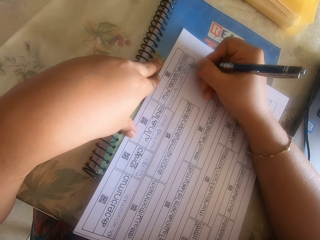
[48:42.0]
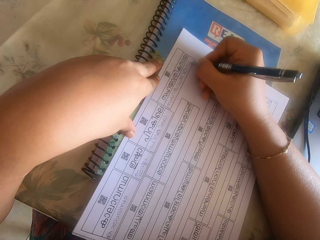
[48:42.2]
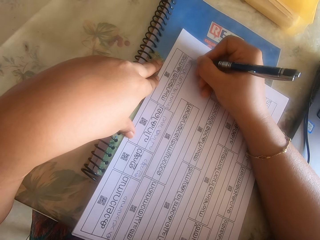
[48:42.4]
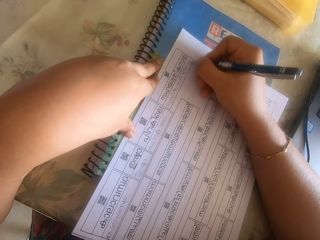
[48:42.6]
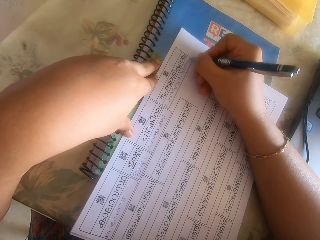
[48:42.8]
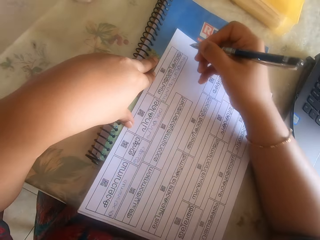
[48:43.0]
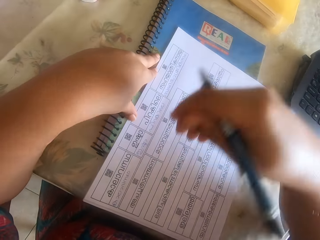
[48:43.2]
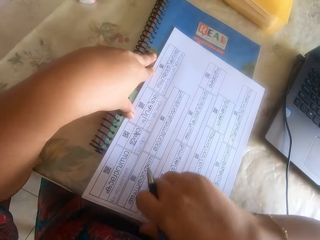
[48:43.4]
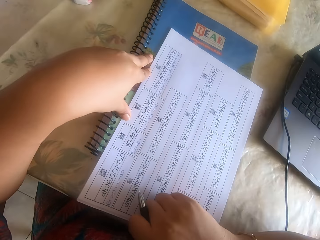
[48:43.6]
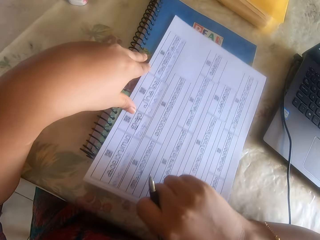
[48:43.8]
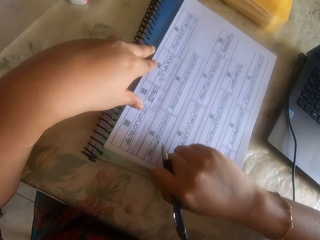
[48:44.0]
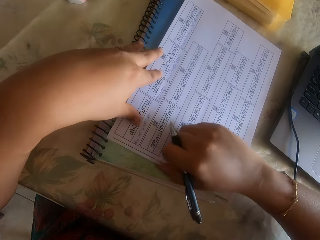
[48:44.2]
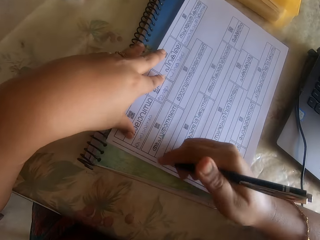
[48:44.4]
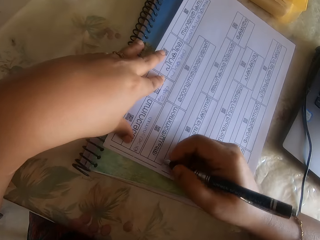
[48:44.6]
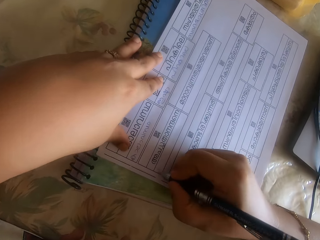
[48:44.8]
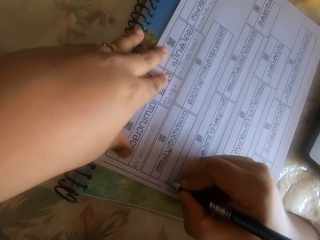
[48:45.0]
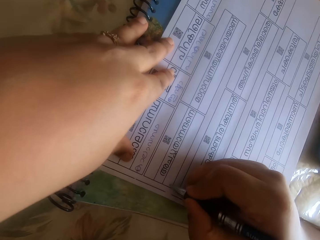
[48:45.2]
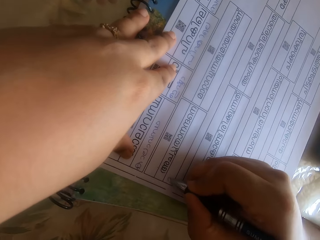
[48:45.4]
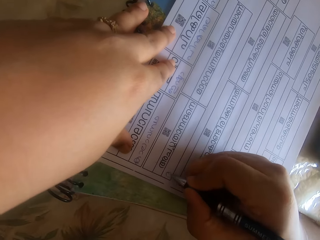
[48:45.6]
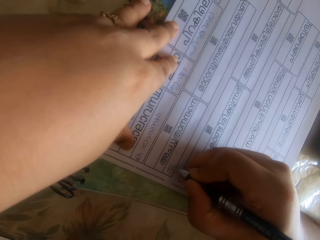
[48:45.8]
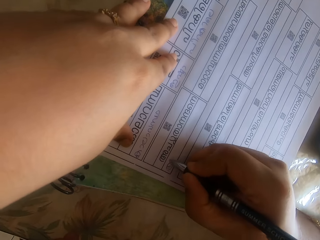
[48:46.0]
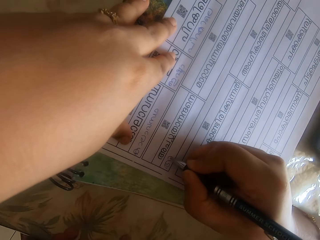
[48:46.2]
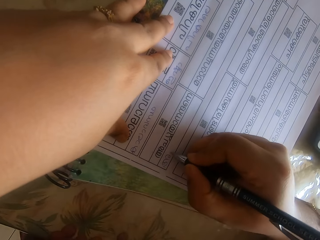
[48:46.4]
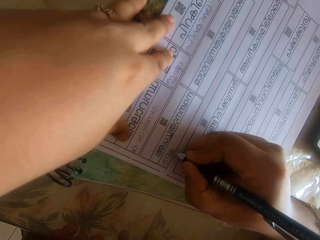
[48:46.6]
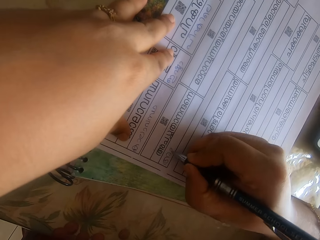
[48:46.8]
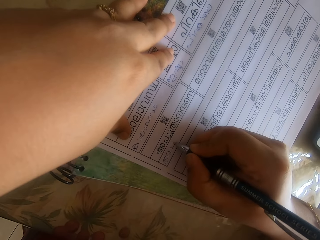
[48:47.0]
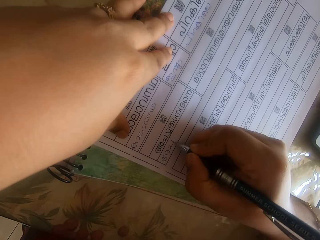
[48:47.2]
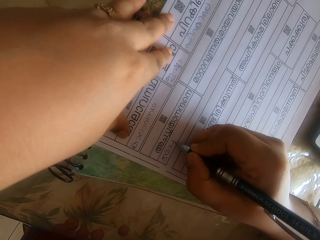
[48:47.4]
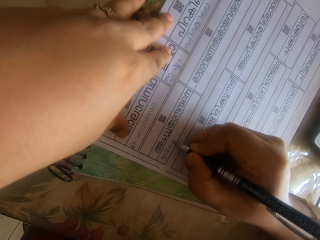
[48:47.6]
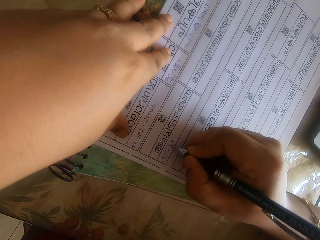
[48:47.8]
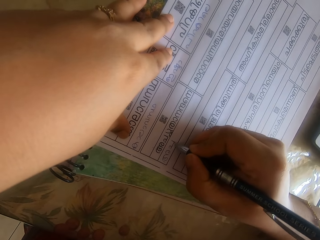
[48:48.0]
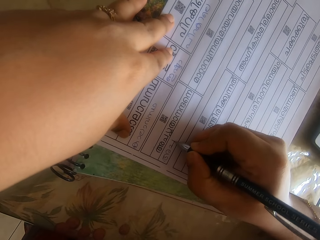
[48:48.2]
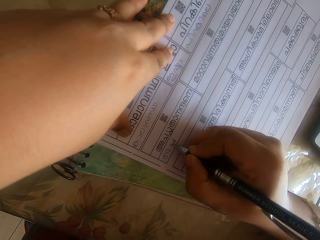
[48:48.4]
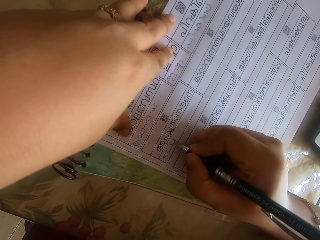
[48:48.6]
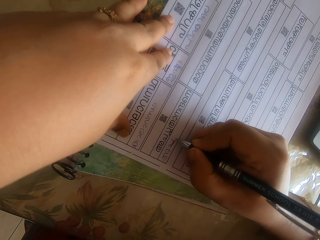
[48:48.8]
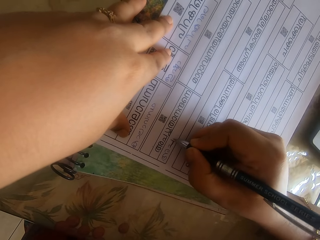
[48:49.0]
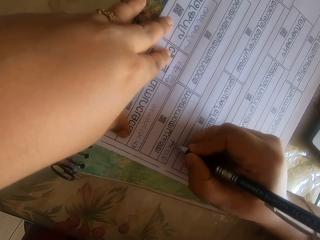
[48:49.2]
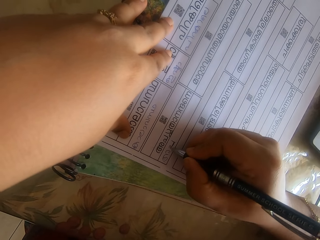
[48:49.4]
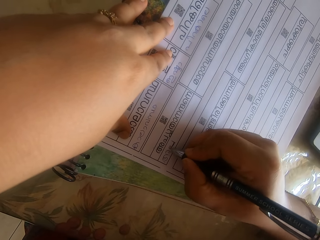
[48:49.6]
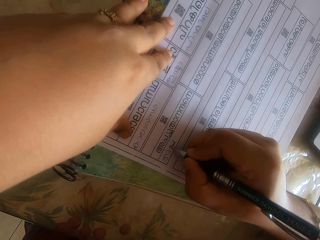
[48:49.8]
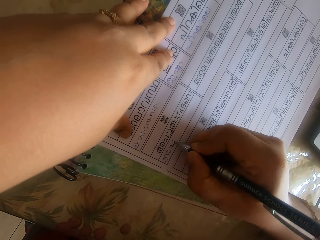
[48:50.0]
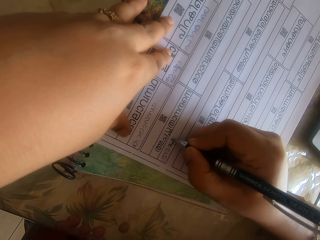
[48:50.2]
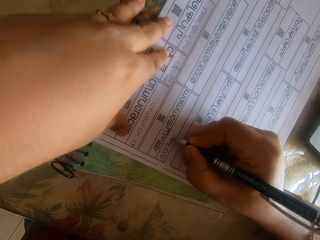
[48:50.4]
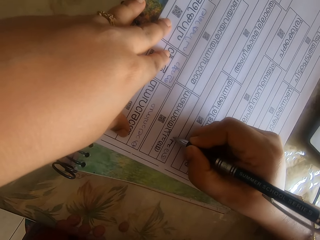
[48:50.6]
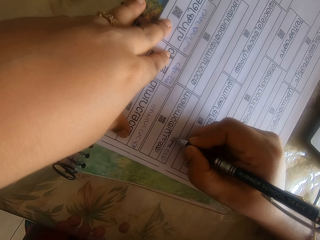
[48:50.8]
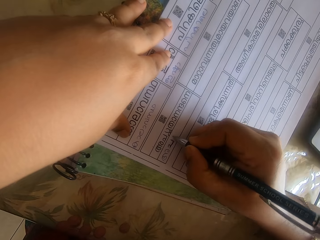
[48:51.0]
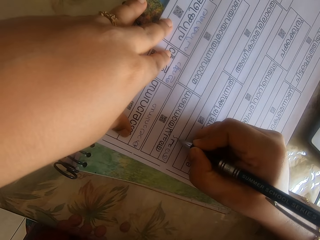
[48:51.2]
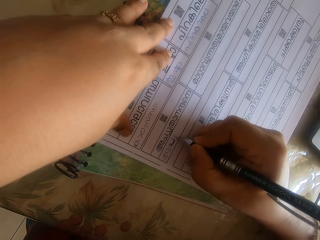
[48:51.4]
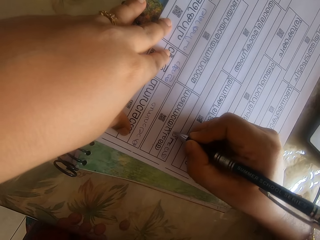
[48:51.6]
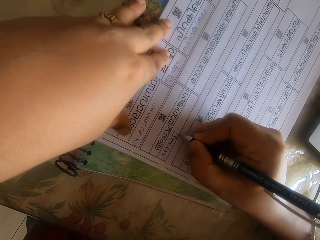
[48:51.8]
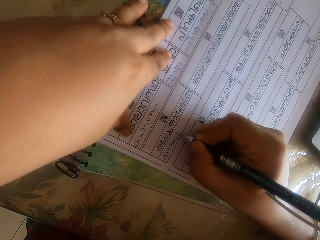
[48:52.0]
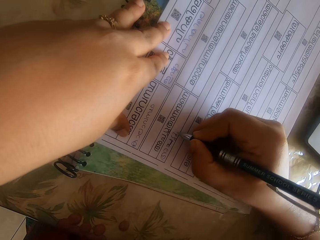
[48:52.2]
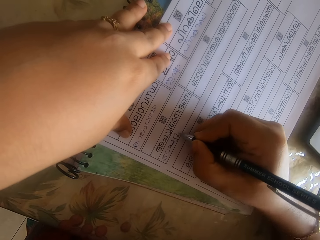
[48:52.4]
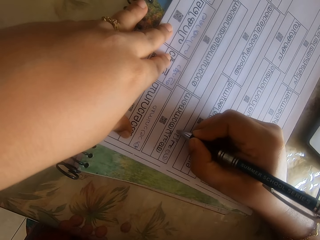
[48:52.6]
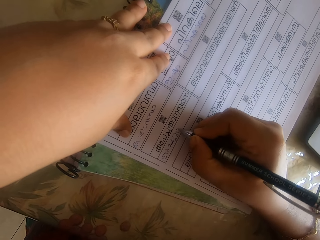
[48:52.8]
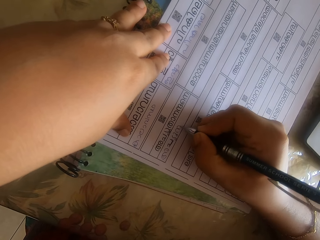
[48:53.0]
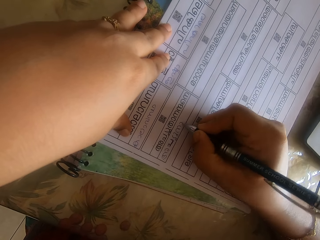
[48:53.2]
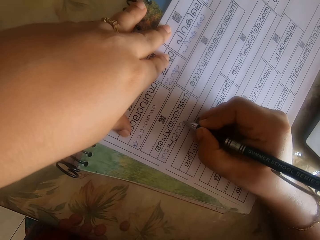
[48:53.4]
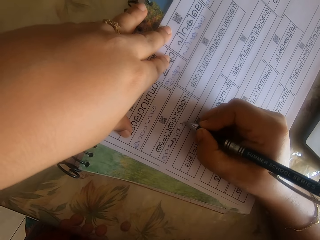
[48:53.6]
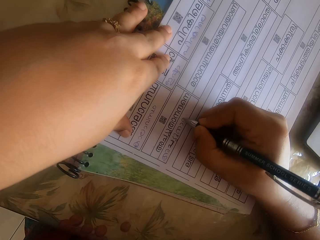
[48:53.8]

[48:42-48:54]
The camera wearer adjusts the papers on the book with her right hand. She writes on the paper on the papers on the book on the table with the pen in her right hand.

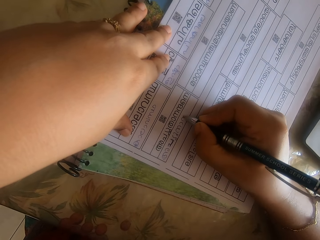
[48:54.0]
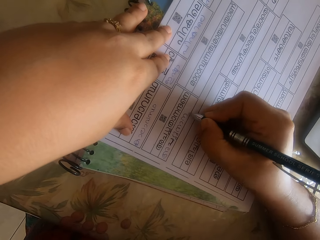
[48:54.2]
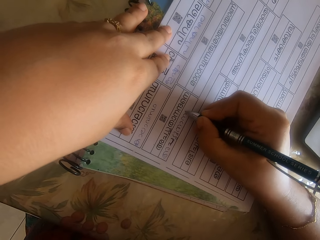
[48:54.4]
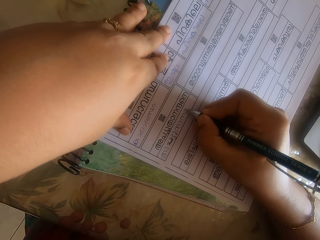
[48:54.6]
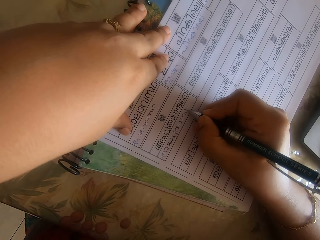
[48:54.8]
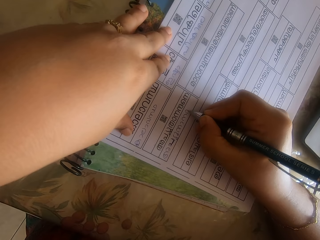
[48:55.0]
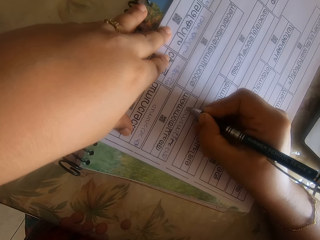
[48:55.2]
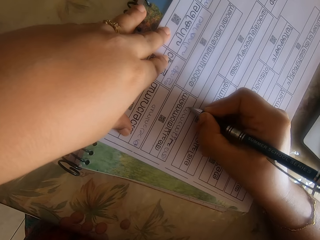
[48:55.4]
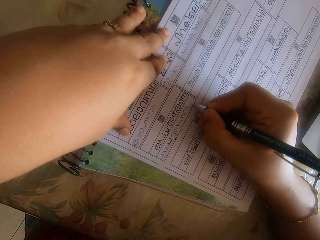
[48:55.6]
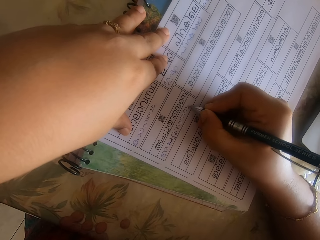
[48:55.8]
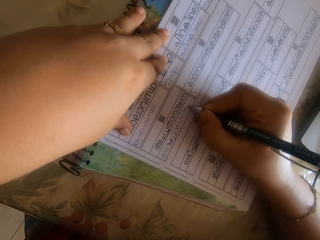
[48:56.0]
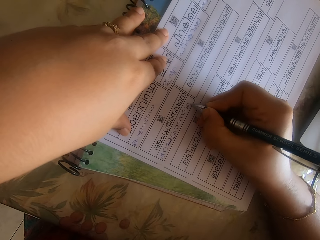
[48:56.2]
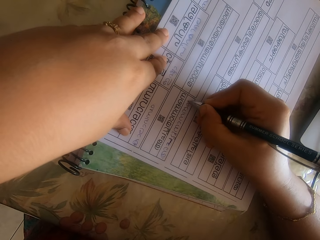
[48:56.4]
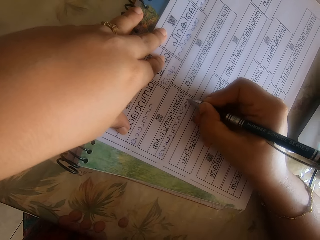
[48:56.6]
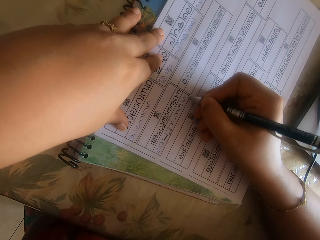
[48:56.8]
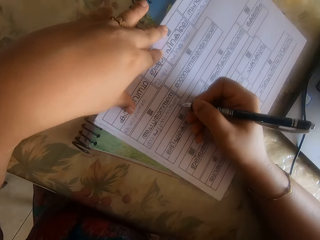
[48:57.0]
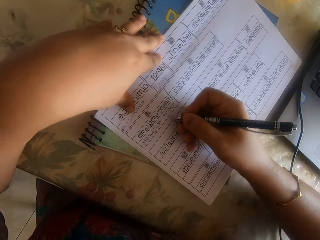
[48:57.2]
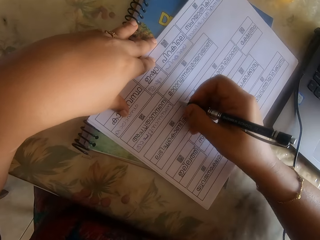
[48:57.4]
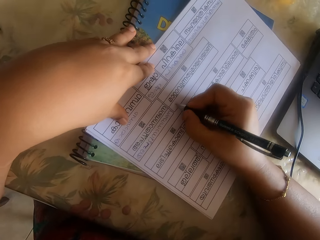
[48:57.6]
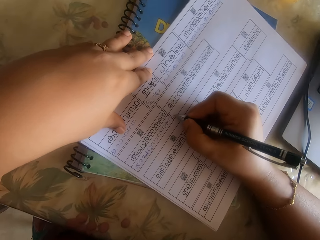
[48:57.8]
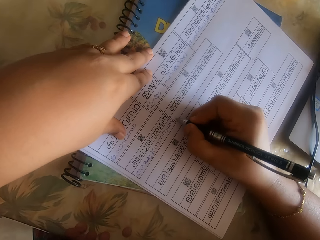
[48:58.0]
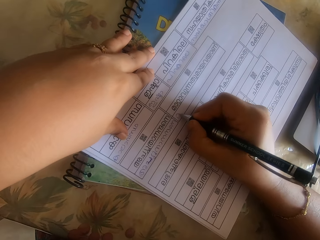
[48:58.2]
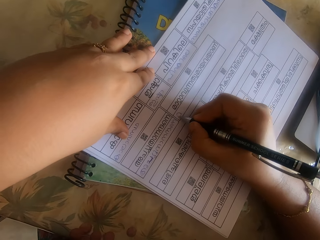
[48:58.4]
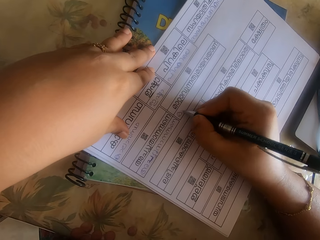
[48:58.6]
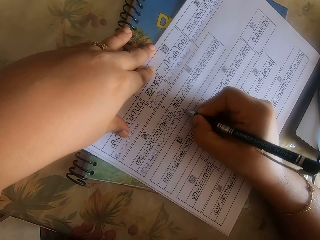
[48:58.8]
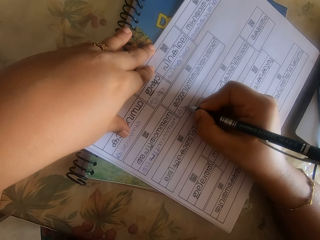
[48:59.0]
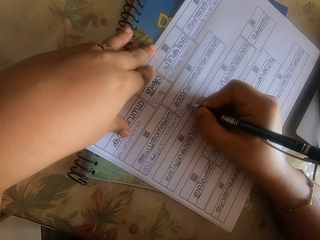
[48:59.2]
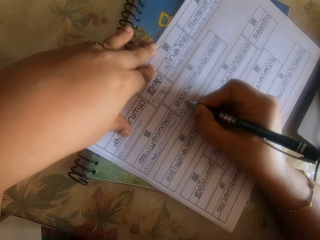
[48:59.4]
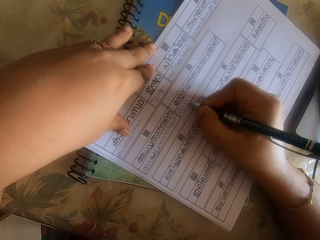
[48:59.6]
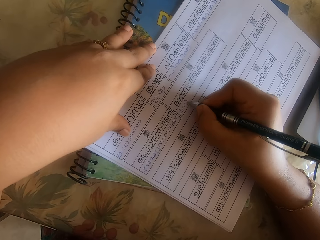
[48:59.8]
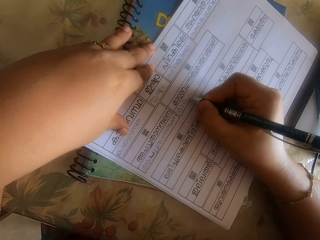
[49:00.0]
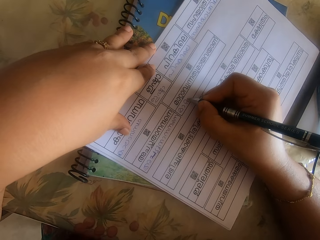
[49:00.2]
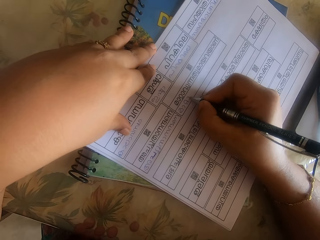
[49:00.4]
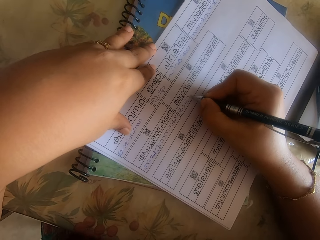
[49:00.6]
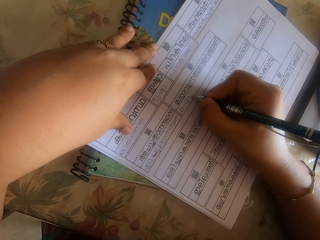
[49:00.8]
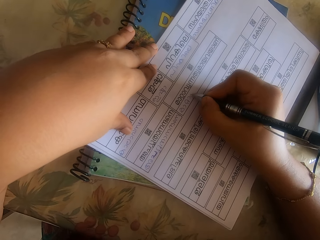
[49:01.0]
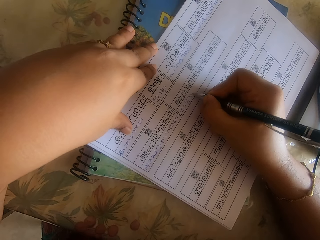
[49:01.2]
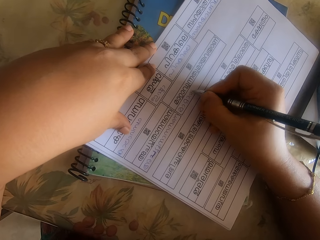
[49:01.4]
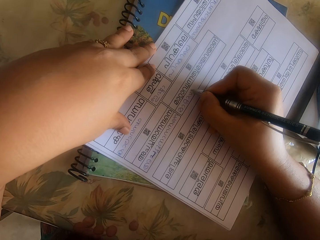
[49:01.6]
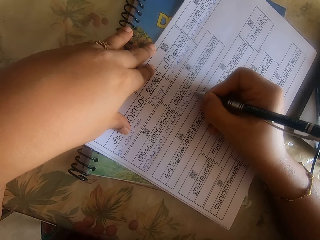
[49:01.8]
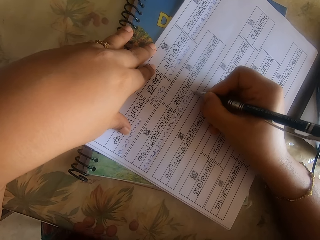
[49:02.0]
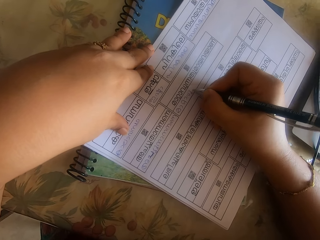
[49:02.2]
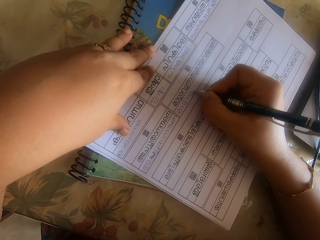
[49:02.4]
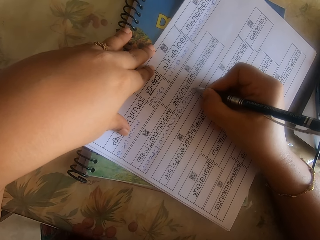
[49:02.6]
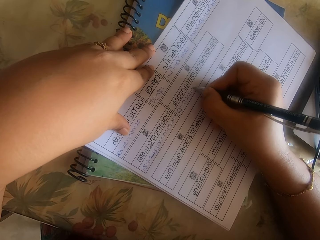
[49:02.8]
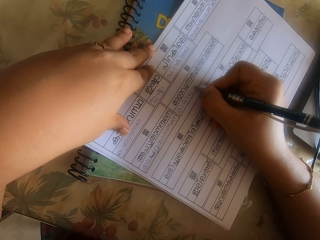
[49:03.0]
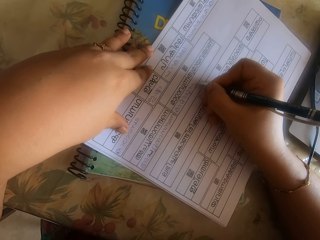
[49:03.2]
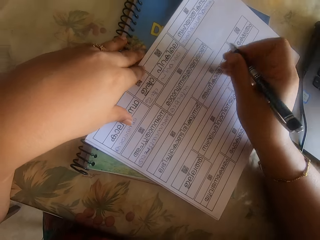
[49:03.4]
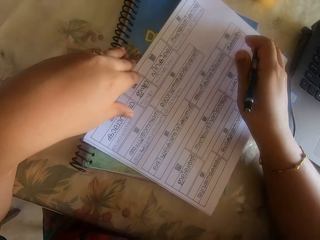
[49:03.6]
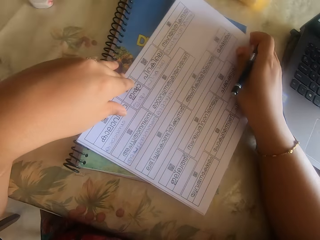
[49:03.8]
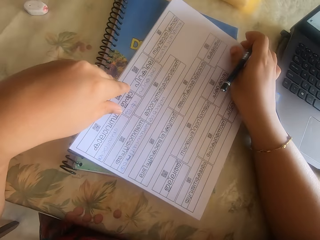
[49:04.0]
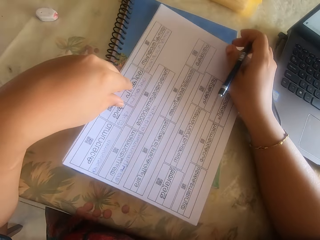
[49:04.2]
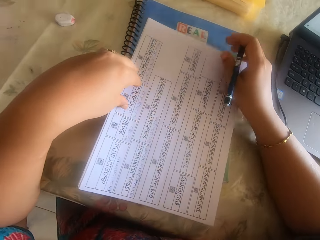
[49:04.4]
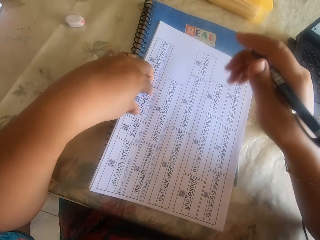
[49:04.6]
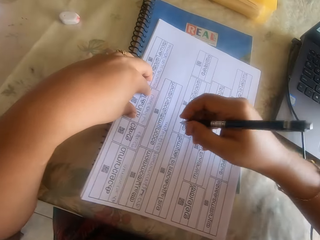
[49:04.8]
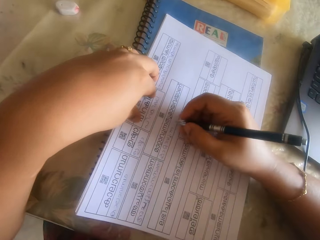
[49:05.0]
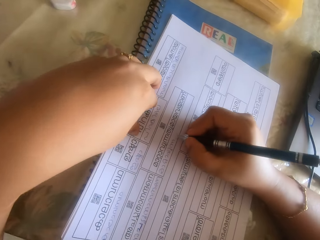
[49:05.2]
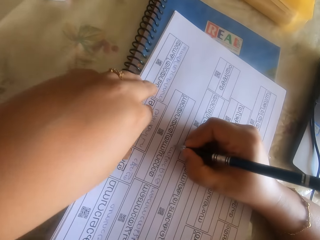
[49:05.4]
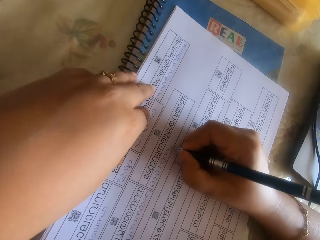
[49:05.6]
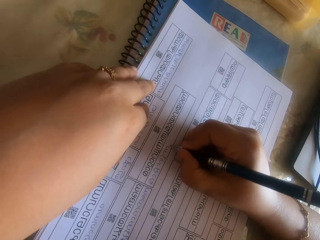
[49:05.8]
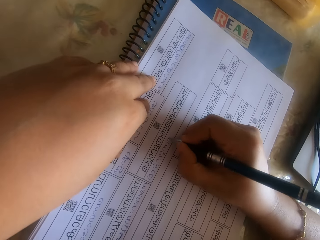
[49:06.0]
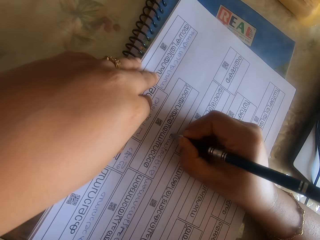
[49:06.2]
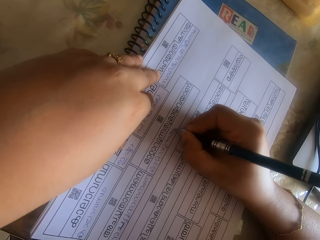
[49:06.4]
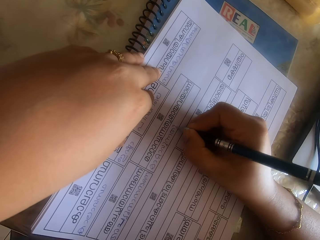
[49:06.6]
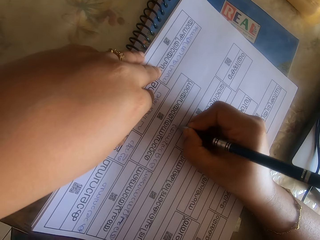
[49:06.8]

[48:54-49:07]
The camera wearer adjusts the papers on the book with her right hand. She writes on the paper on the papers on the book on the table with the pen in her right hand.
